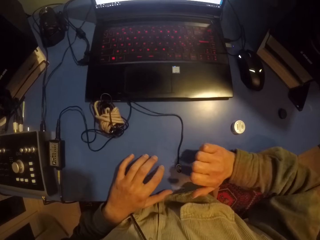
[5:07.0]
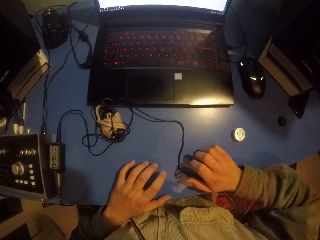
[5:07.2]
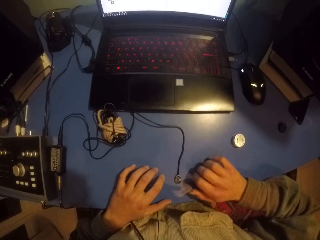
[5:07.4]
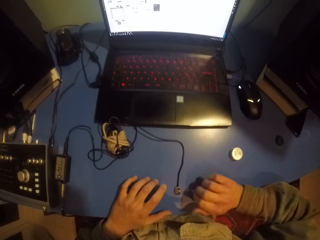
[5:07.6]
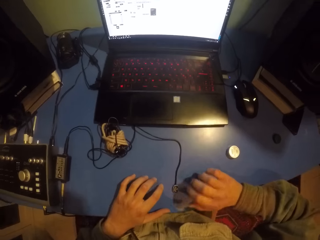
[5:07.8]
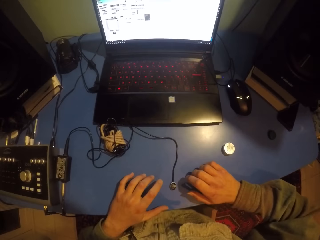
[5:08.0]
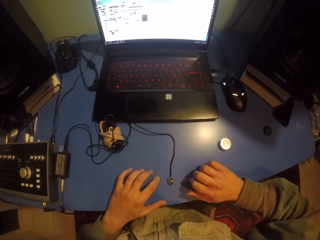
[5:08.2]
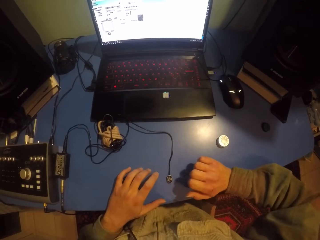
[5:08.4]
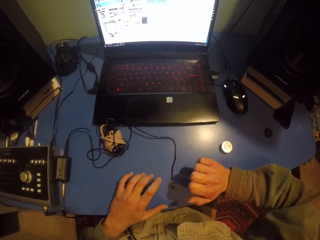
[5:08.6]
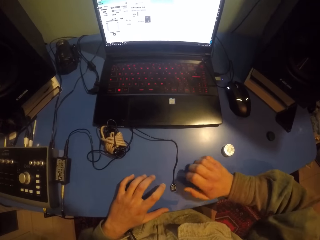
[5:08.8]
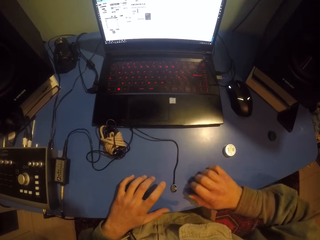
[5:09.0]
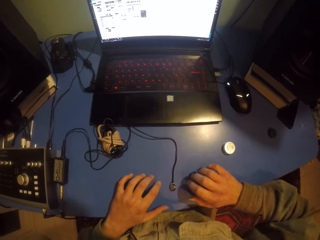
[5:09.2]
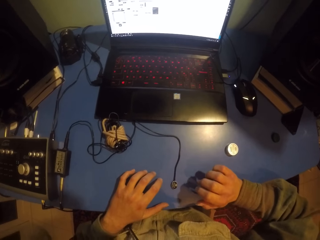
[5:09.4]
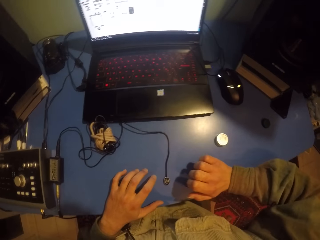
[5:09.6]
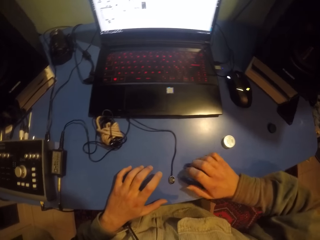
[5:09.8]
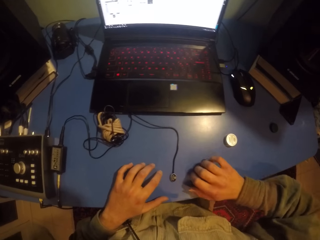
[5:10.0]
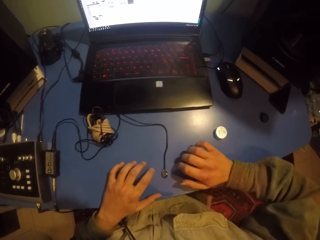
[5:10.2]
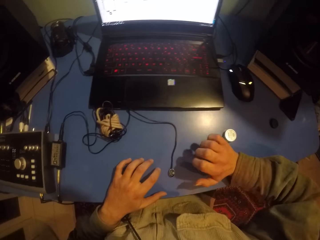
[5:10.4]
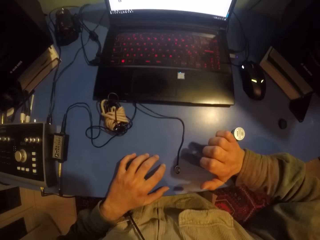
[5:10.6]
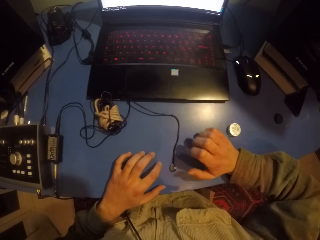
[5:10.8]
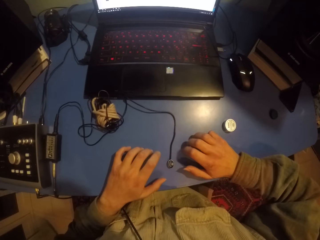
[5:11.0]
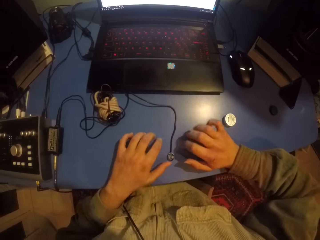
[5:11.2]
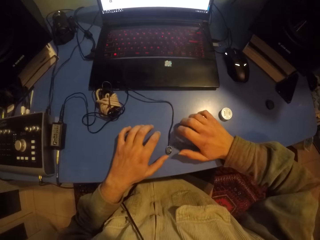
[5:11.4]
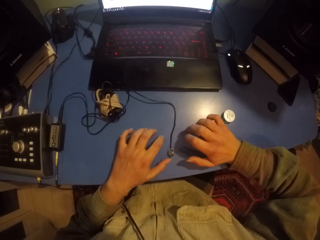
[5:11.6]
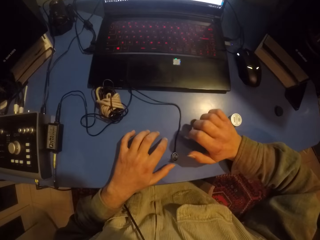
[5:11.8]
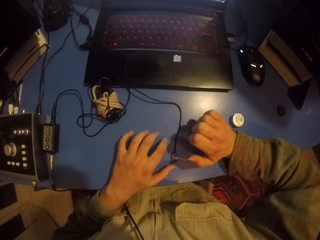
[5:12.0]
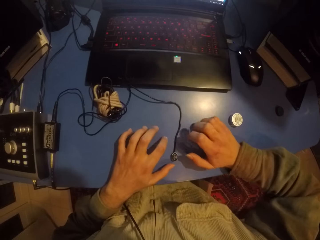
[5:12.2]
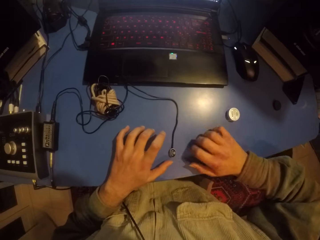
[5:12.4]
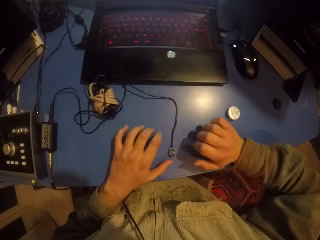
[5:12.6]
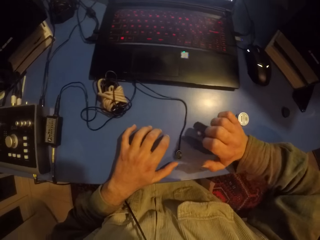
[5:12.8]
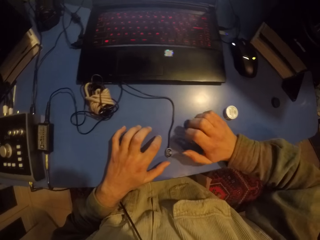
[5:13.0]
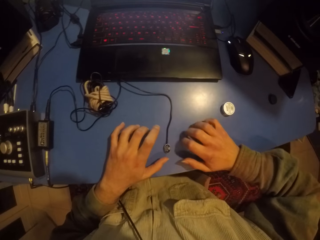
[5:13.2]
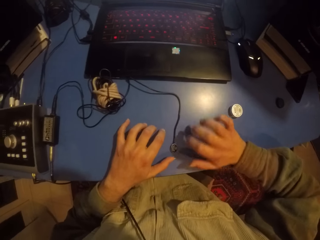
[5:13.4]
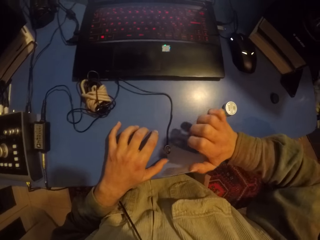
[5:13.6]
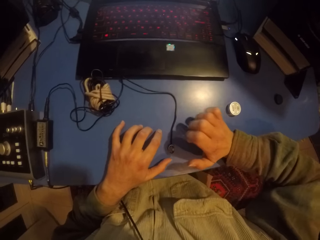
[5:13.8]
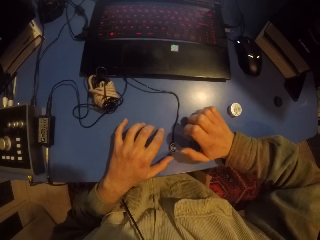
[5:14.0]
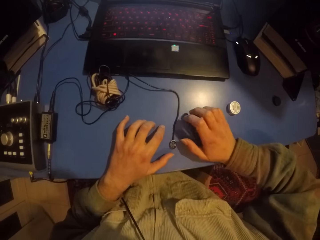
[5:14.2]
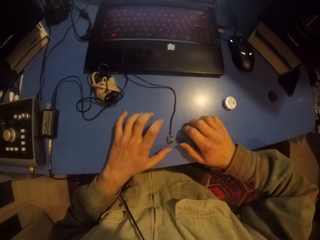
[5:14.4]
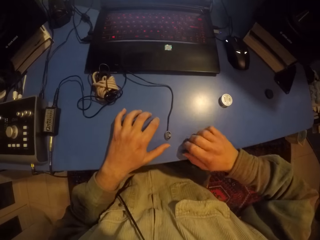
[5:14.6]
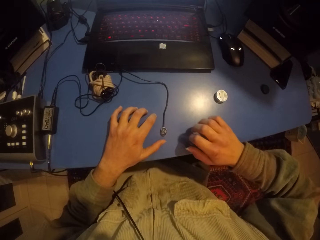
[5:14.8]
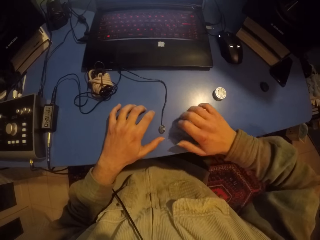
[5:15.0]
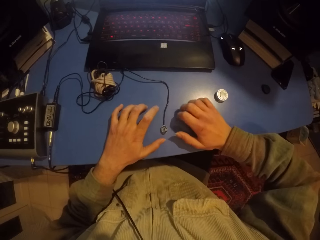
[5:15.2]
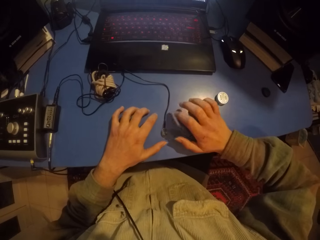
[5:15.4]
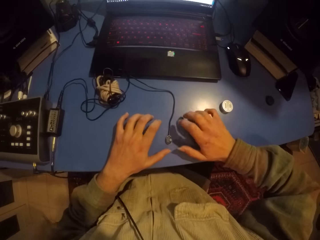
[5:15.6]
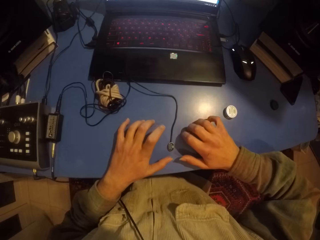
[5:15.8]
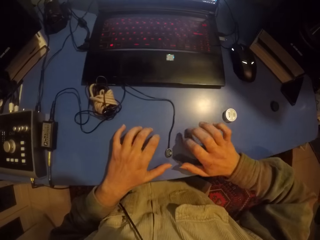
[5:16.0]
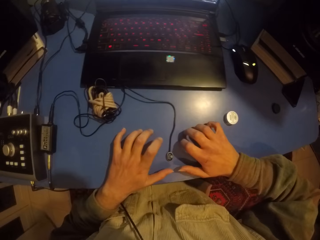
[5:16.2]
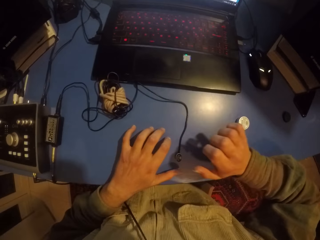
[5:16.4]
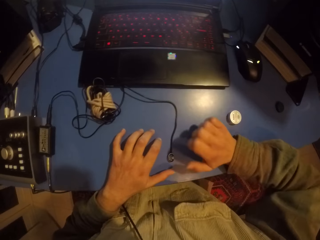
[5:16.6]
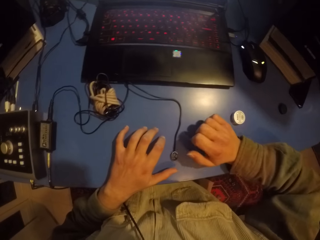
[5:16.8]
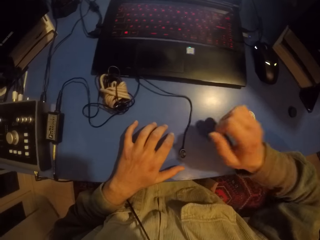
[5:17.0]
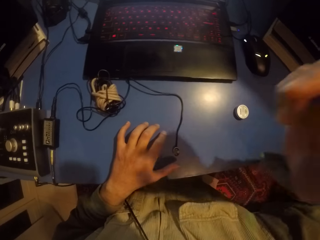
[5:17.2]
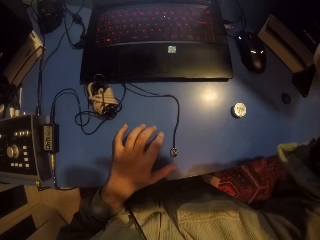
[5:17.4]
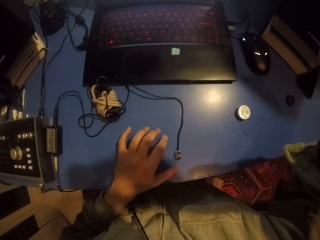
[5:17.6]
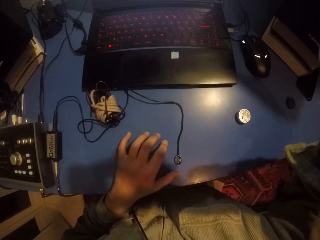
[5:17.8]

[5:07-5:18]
The camera wearer hits the table with both hands.
